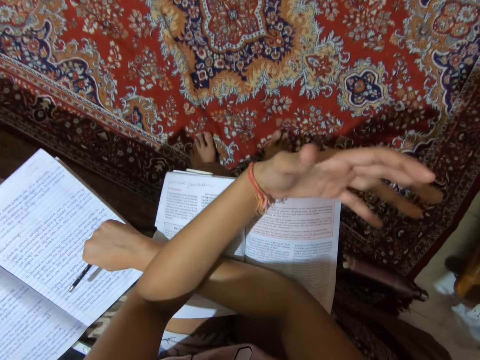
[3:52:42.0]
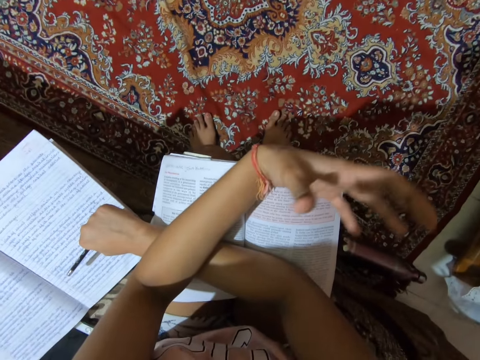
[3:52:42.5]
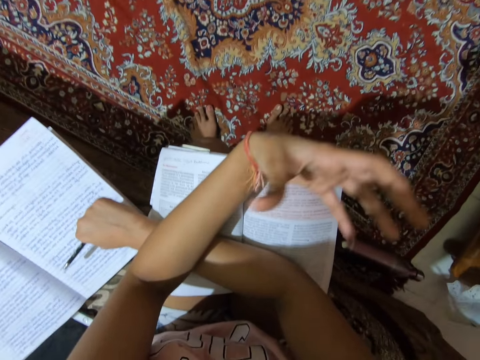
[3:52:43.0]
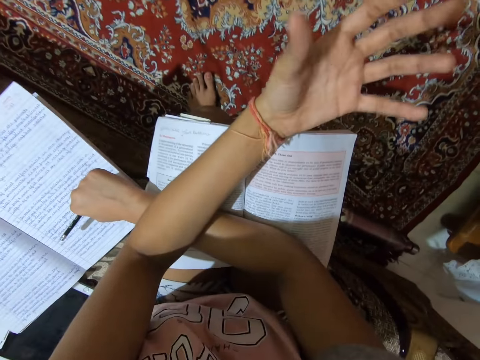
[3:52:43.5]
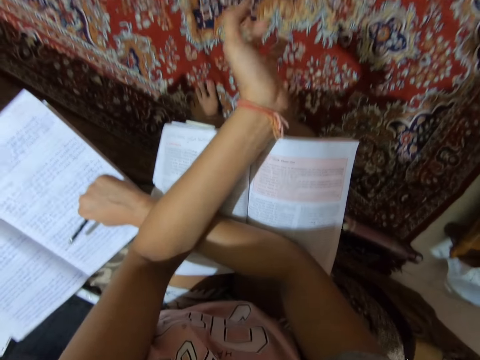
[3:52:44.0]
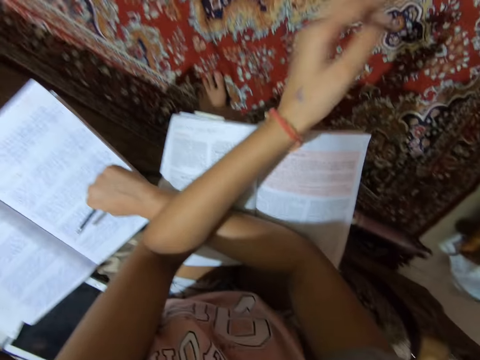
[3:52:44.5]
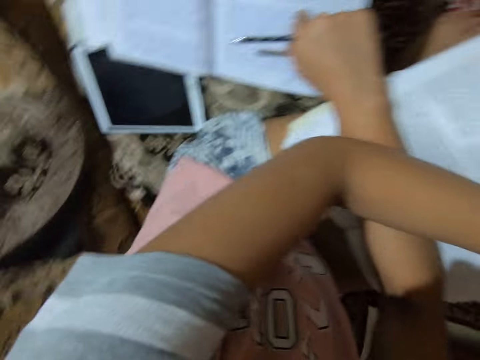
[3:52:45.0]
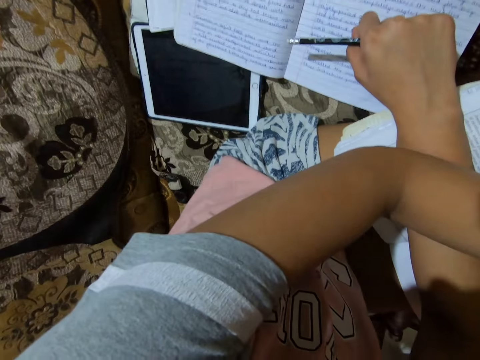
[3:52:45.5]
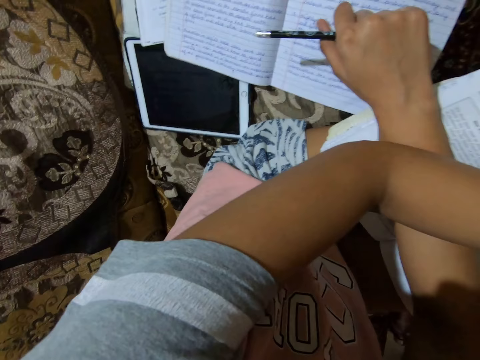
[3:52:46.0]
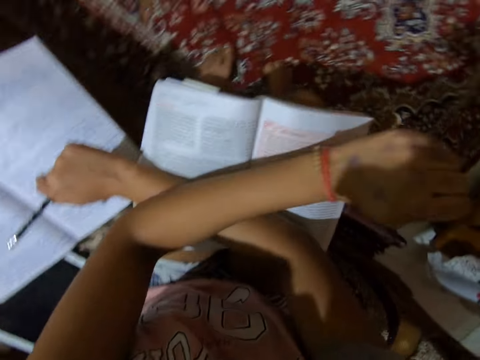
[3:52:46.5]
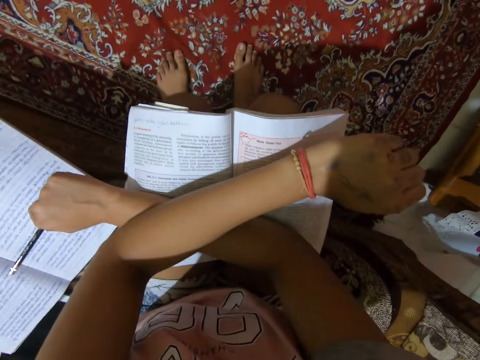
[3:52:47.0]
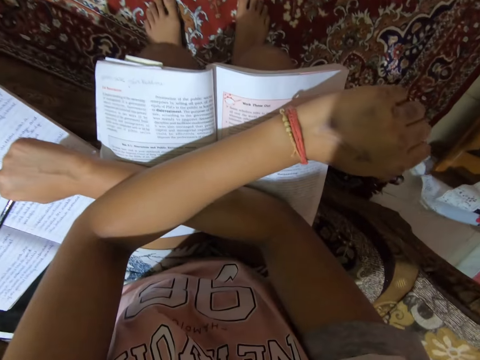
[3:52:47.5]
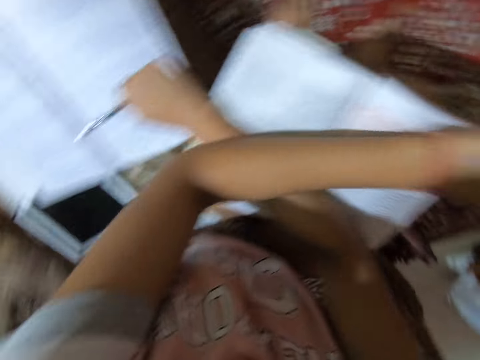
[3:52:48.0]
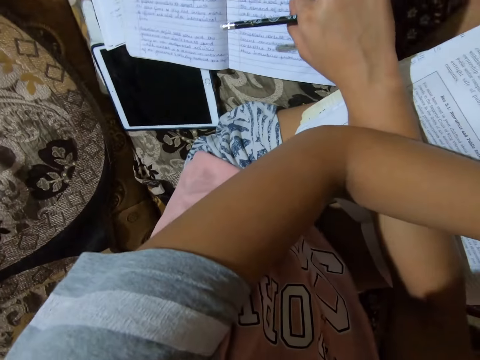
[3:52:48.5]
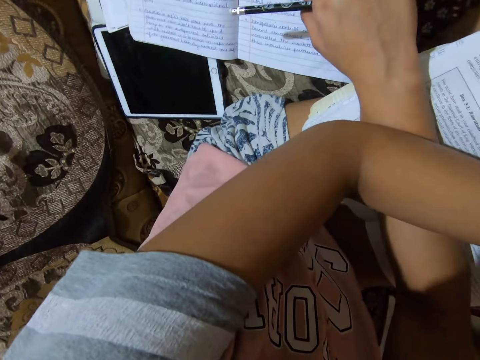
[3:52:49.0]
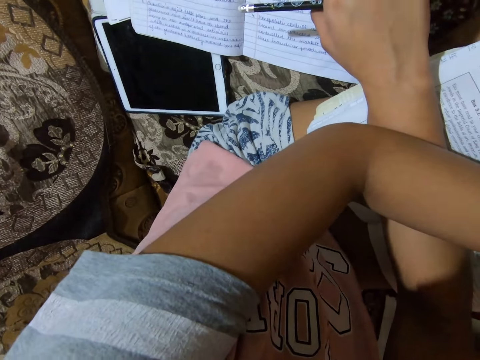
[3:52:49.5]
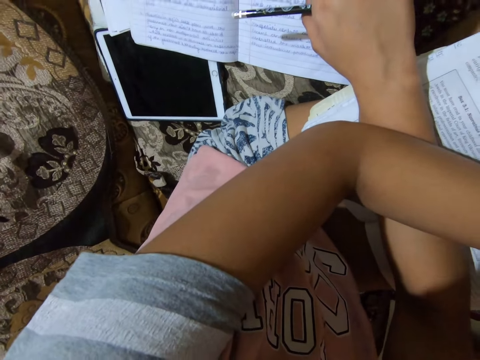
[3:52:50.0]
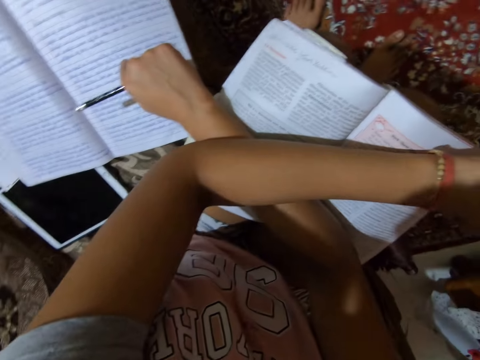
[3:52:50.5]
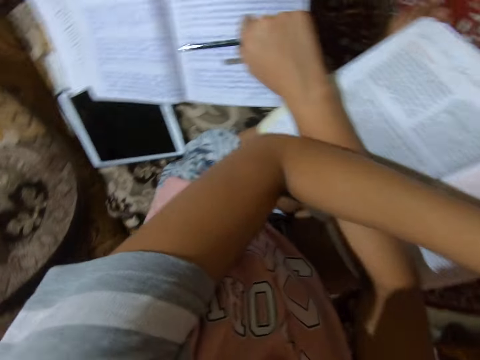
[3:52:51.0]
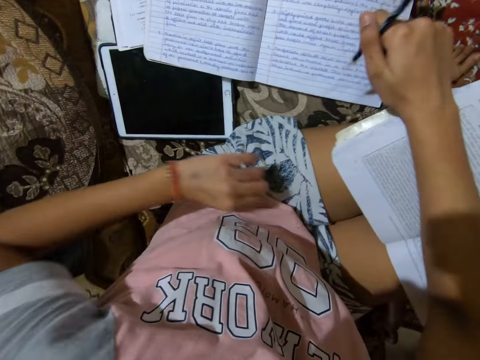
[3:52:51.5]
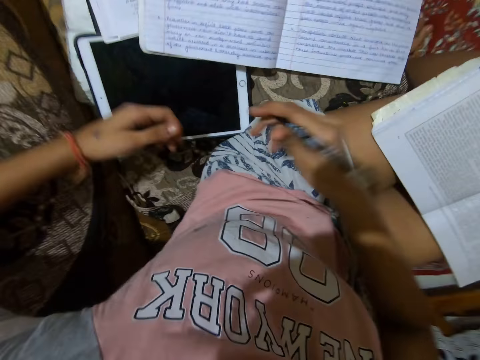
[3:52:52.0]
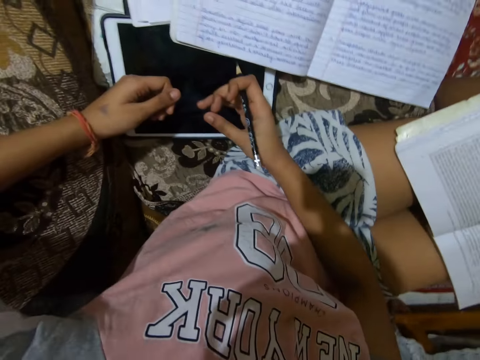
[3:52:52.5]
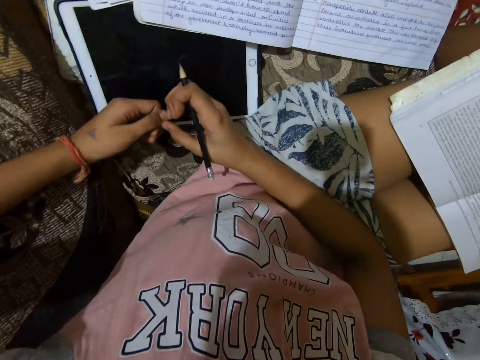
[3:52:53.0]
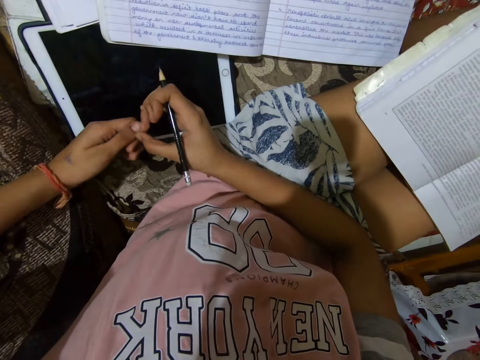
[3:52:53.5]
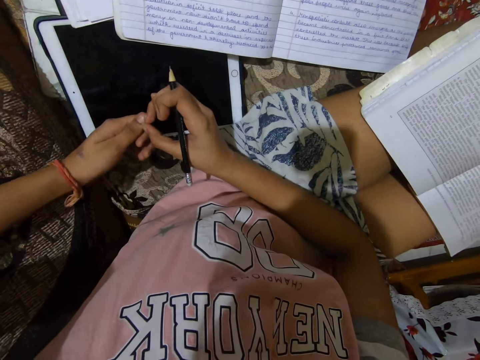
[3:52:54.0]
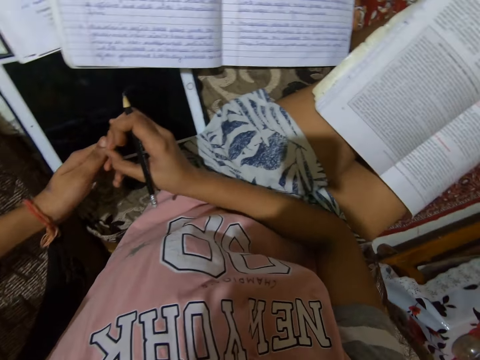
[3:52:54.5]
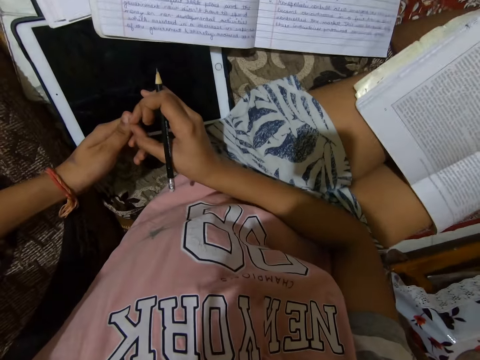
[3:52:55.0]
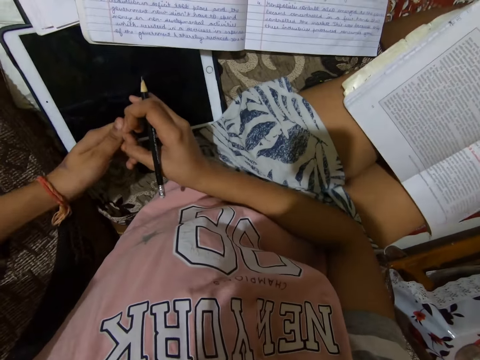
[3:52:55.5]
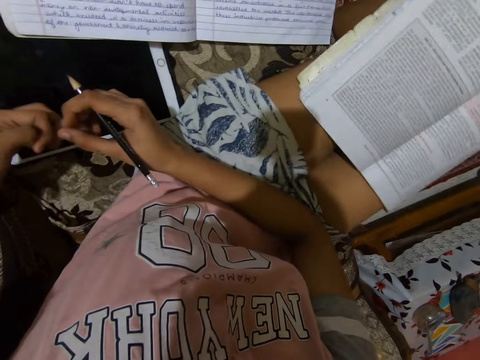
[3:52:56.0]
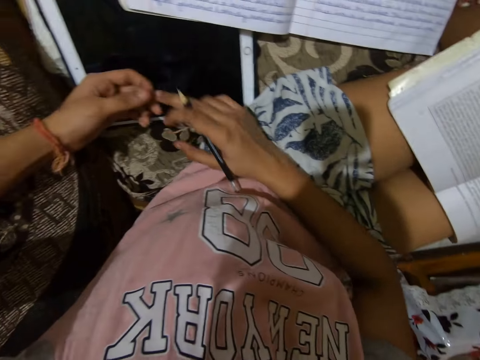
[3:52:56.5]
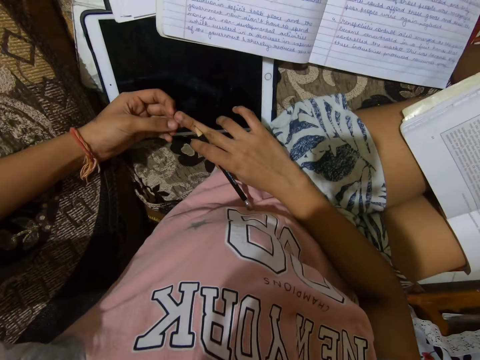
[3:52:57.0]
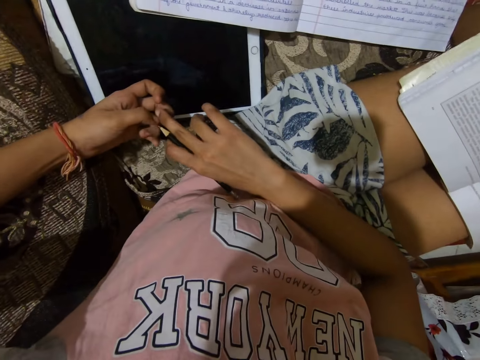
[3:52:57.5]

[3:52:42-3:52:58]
The camera wearer stops gesticulating with the left hand. They look at the writing book. They converse with something. They look at the writing book. They lean back. They play with fingers.

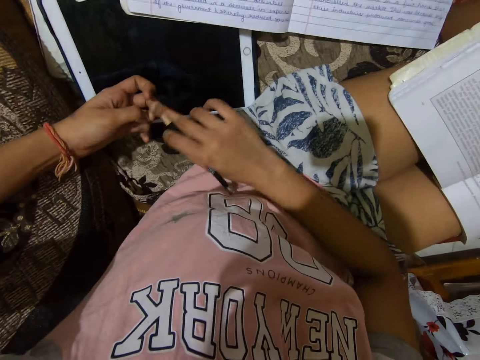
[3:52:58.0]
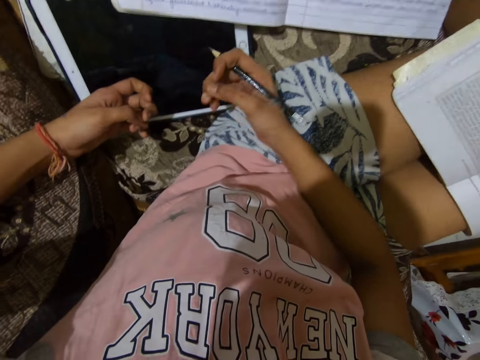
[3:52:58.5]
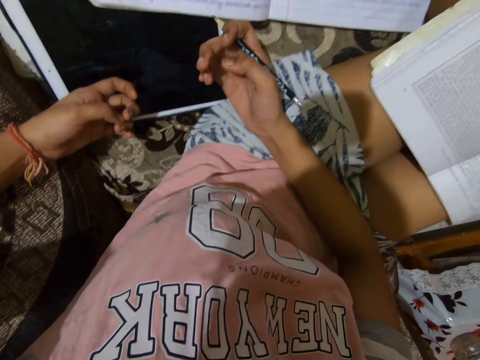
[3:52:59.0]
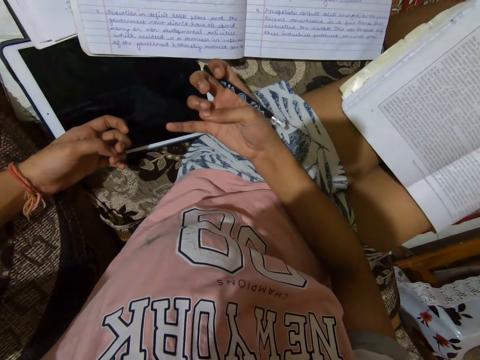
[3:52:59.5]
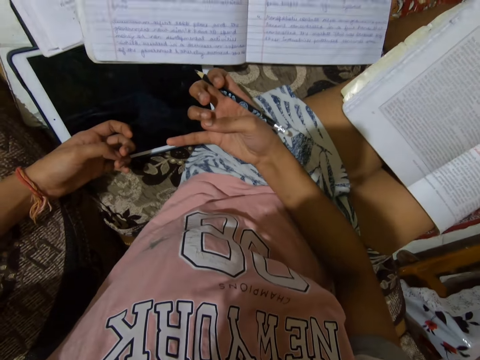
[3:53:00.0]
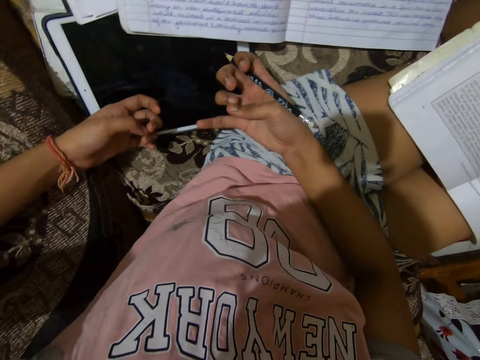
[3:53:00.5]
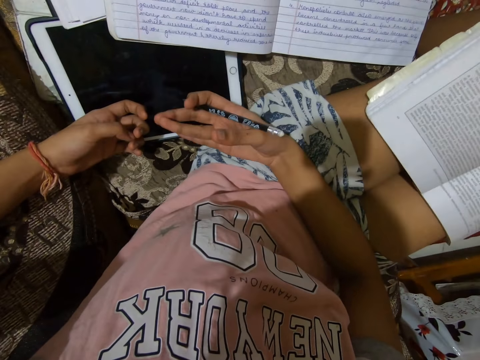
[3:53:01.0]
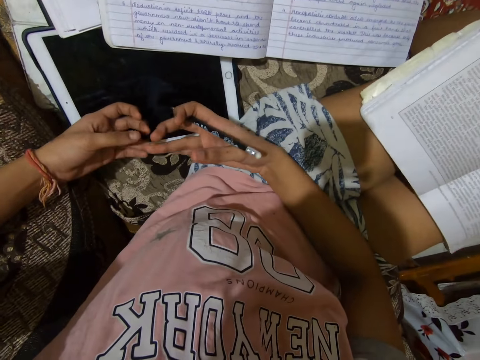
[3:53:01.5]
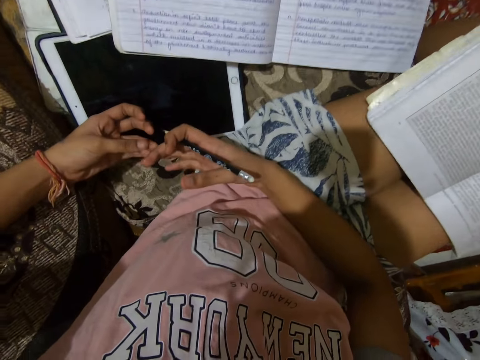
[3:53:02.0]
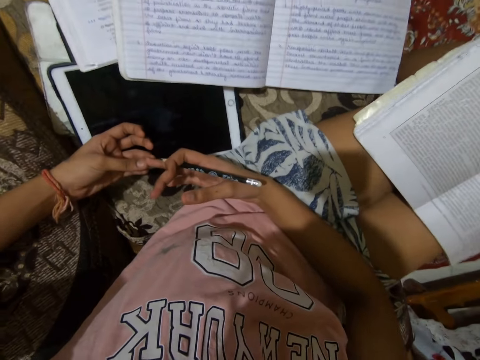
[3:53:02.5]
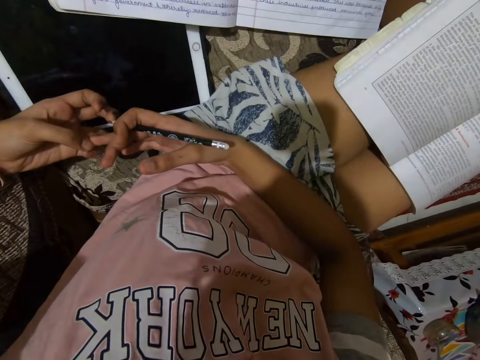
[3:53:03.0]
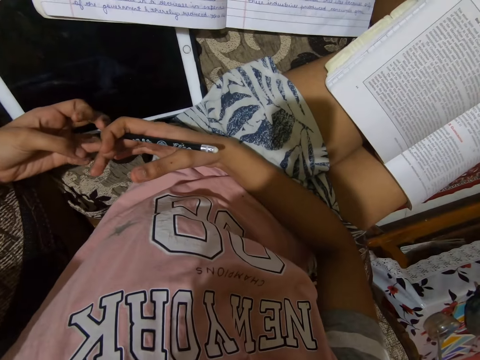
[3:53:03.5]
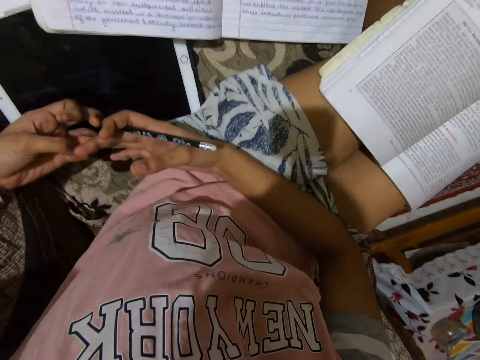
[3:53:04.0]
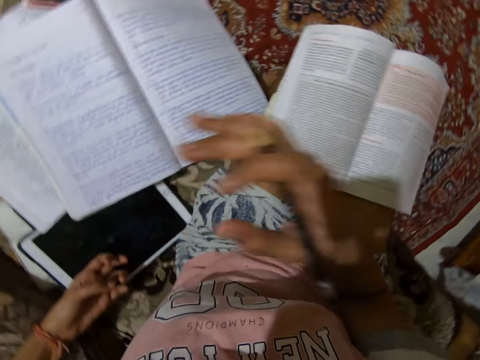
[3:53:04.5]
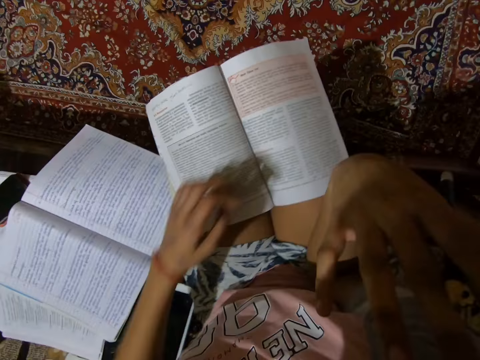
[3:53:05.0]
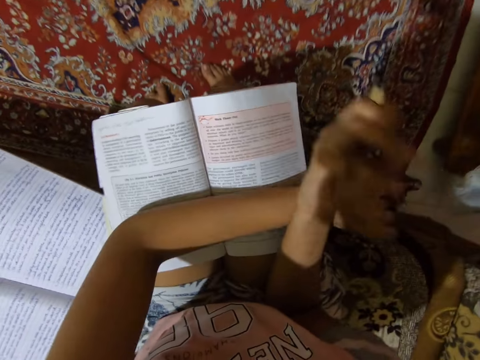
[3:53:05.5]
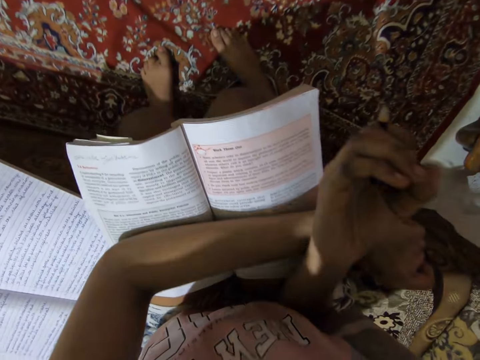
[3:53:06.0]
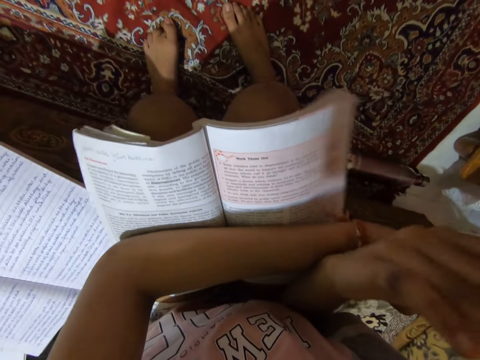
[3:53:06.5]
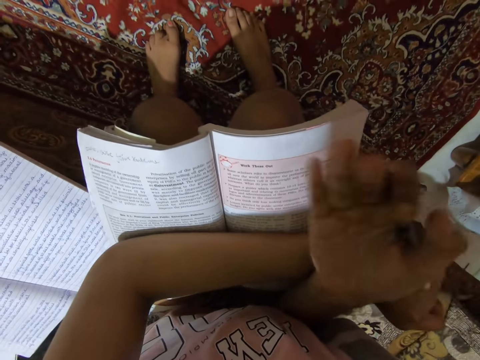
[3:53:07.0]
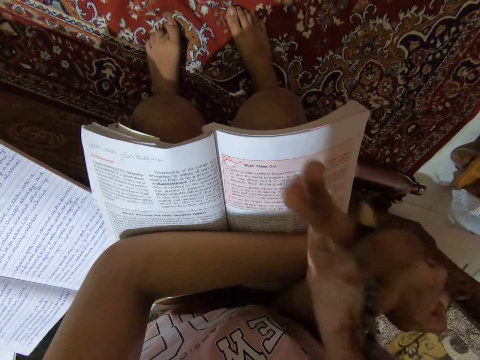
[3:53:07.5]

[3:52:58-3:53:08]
The camera wearer stops playing with fingers. They raise the right hand. They put the left hand down. They read the book. They gesticulate with the right hand.
